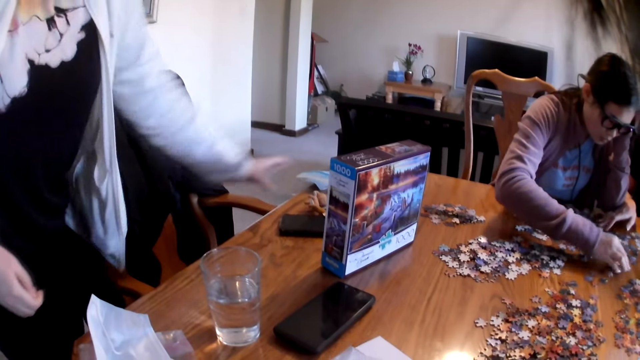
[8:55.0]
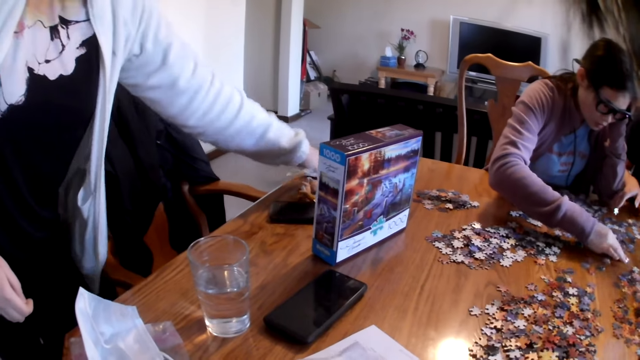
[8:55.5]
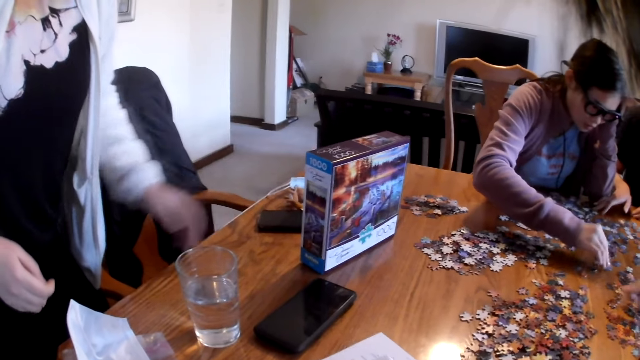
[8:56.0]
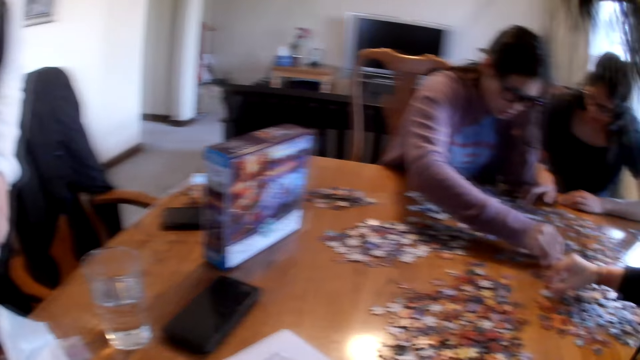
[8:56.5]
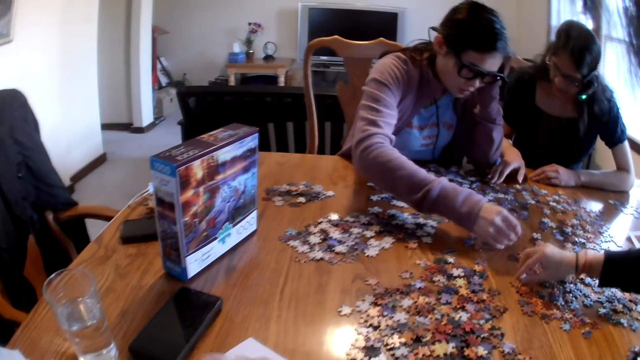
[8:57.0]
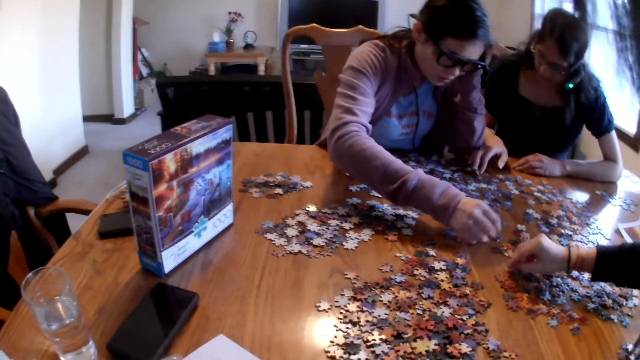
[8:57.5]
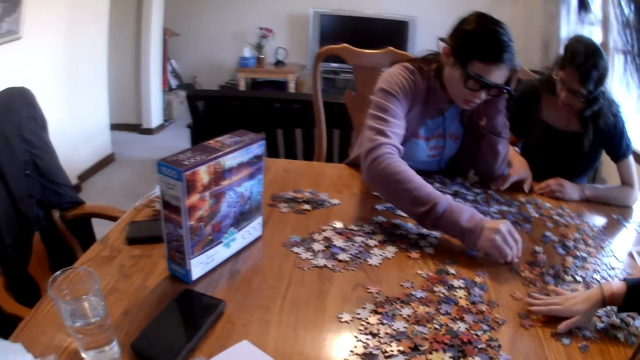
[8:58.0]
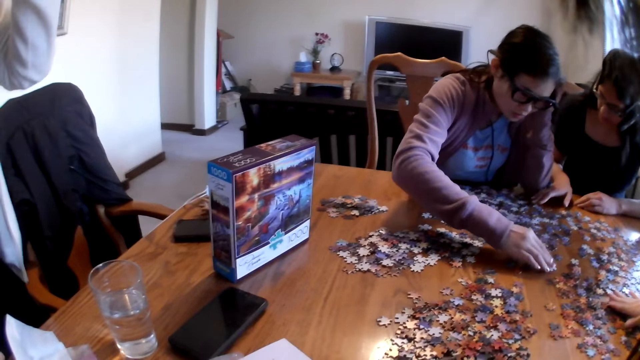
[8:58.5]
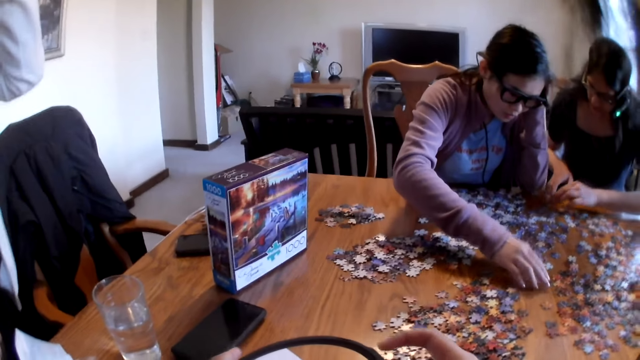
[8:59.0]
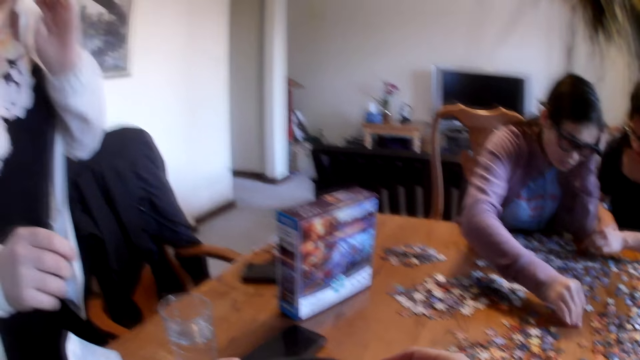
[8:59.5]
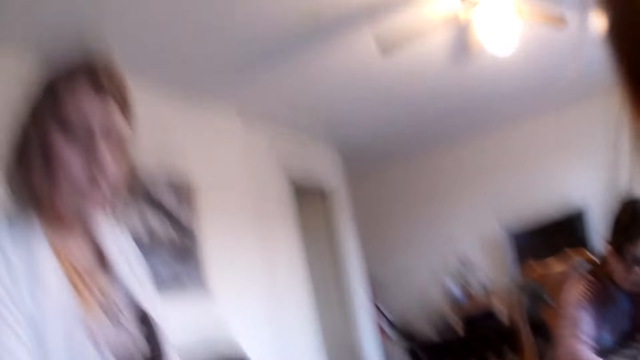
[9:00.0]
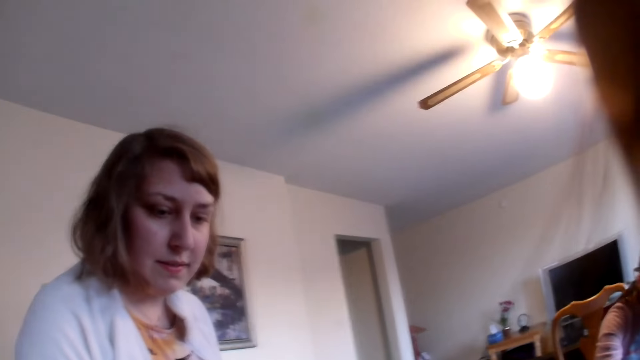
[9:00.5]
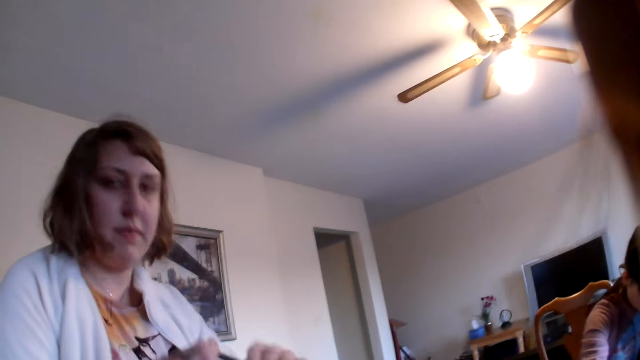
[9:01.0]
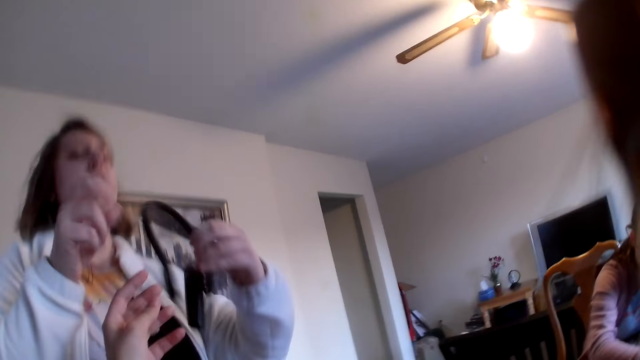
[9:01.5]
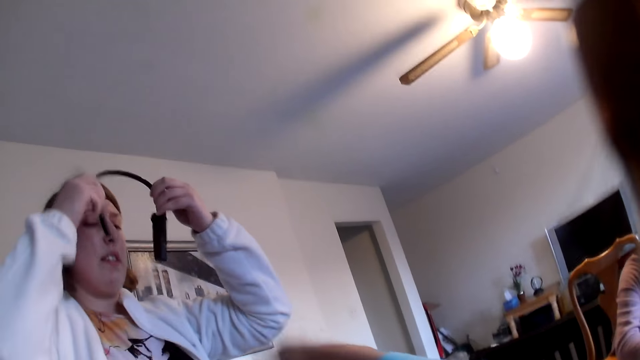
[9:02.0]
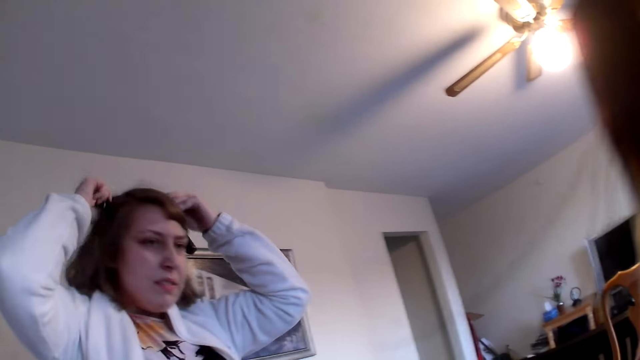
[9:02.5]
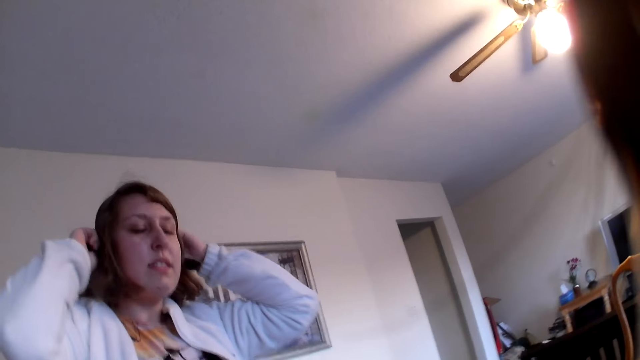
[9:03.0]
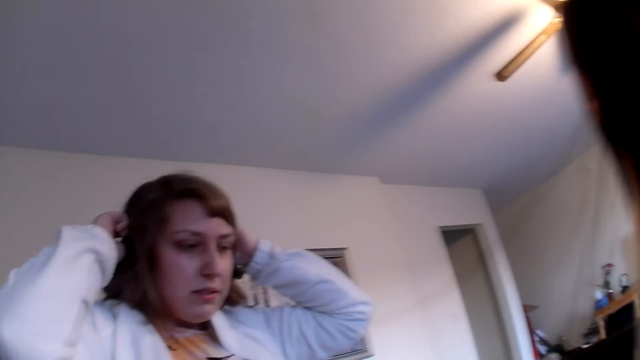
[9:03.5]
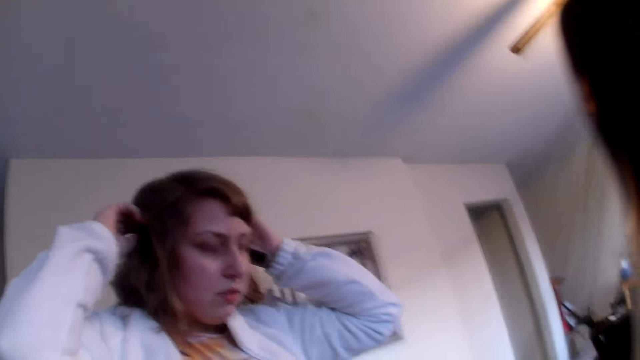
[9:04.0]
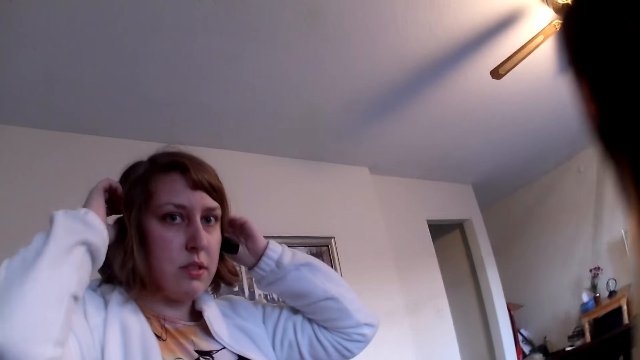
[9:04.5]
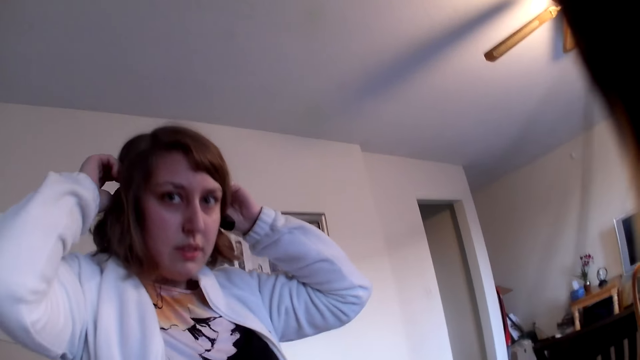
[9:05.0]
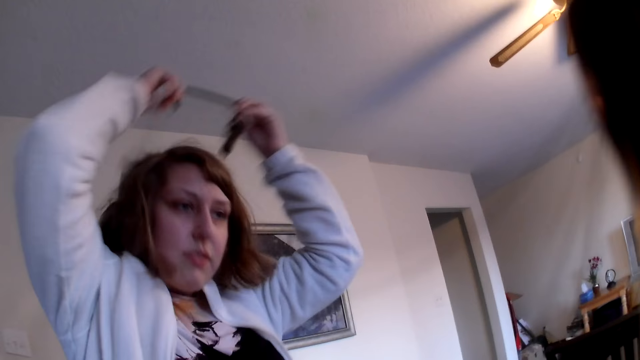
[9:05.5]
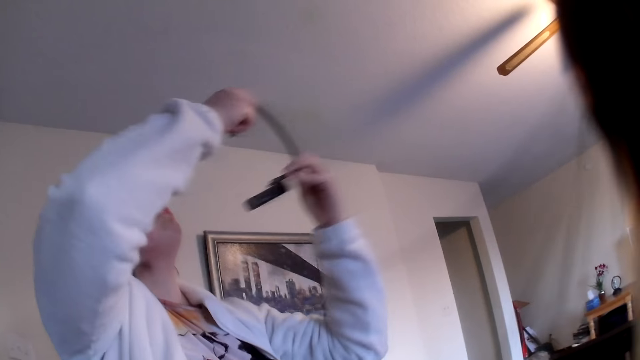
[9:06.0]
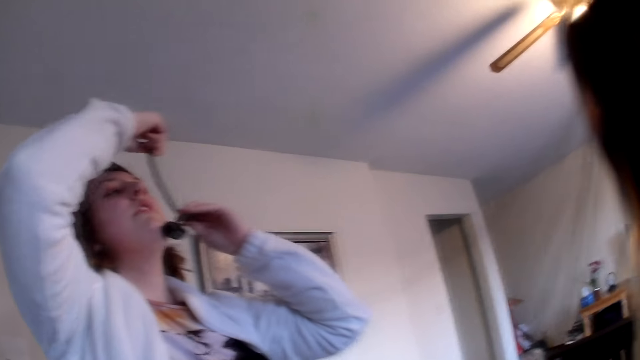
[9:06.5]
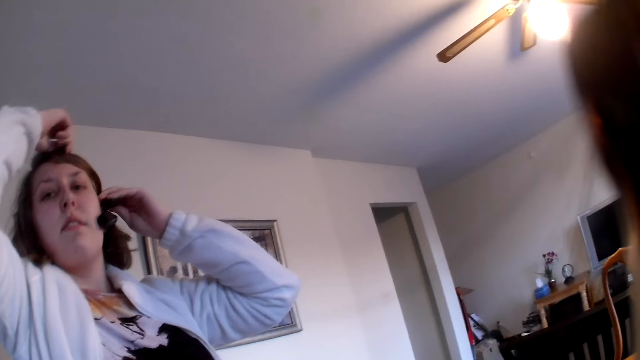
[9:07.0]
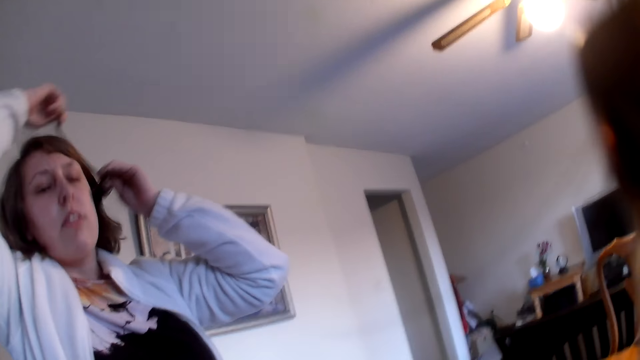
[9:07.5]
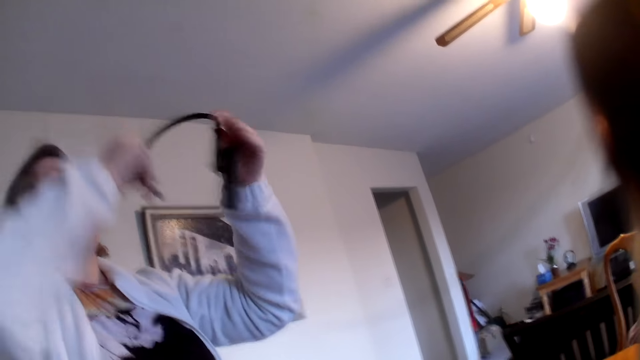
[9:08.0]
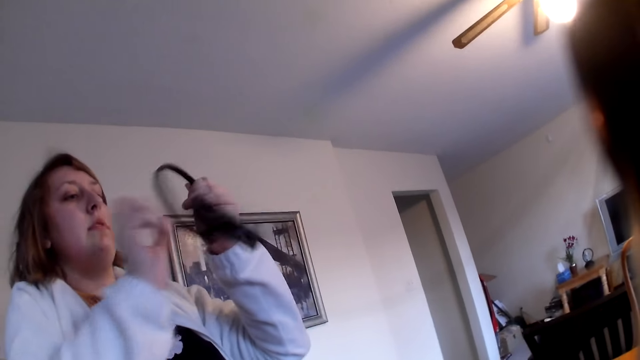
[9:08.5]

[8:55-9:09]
A woman moves the mask on the table. Another woman moves the piece on the table. Another woman moves the piece on the table. Another woman moves the piece on the table. The camera wearer speaks to the first woman. The first woman takes the camera from the camera wearer and puts on the camera. The camera wearer speaks to the first woman.

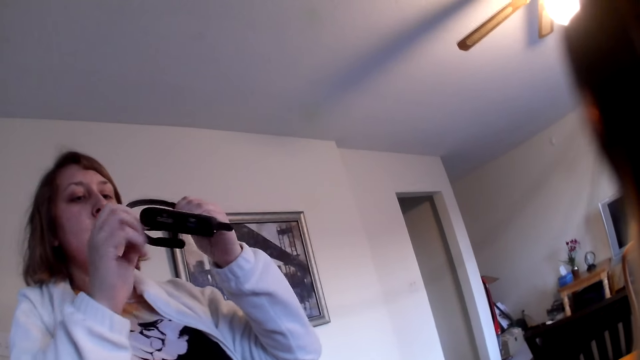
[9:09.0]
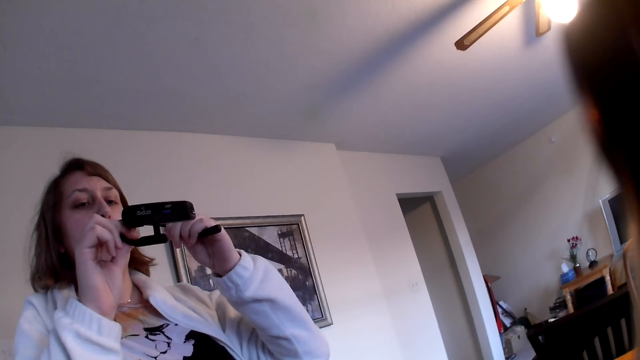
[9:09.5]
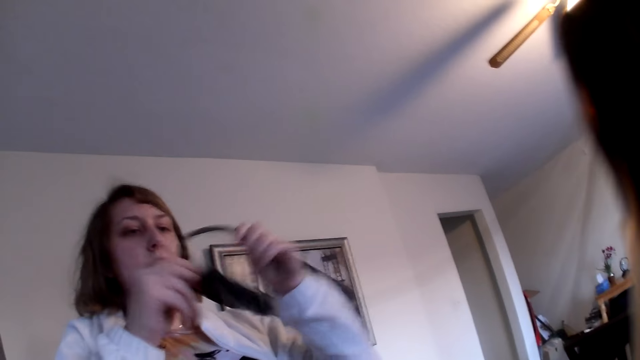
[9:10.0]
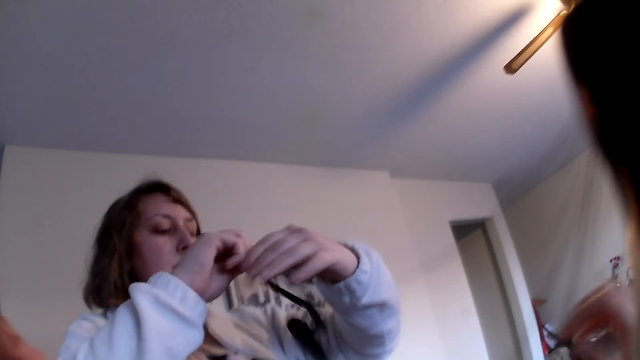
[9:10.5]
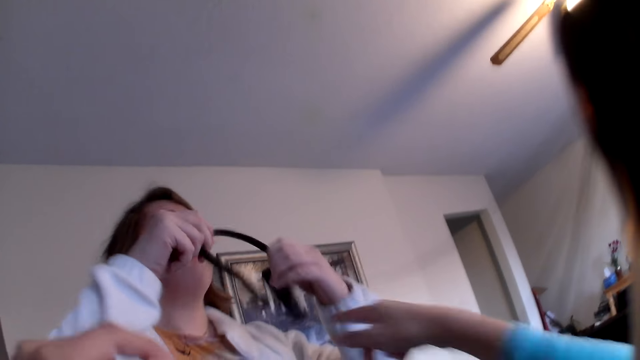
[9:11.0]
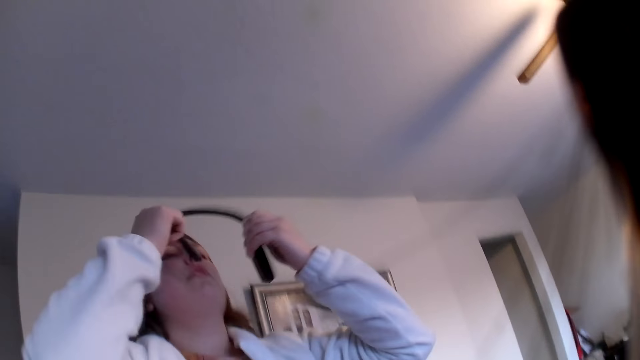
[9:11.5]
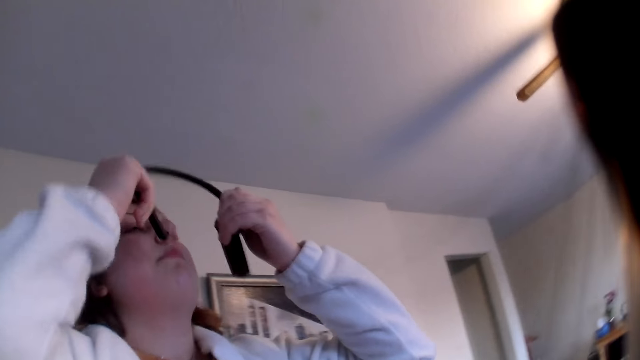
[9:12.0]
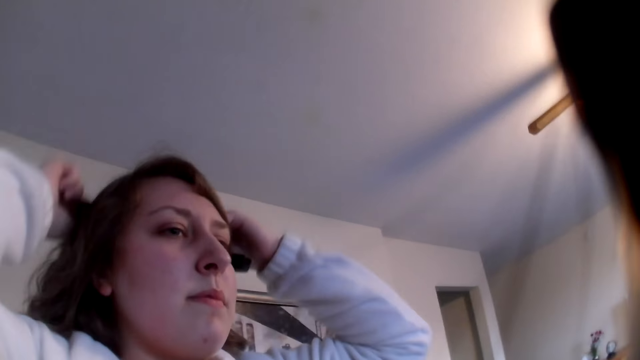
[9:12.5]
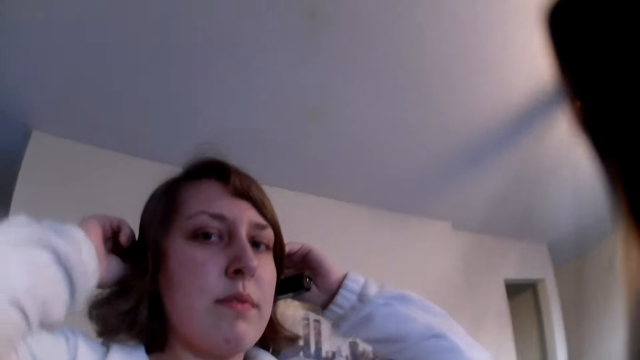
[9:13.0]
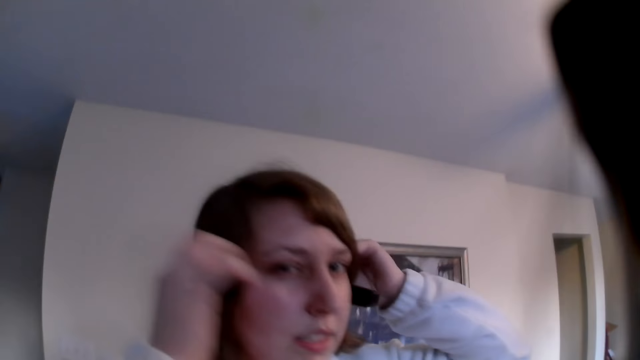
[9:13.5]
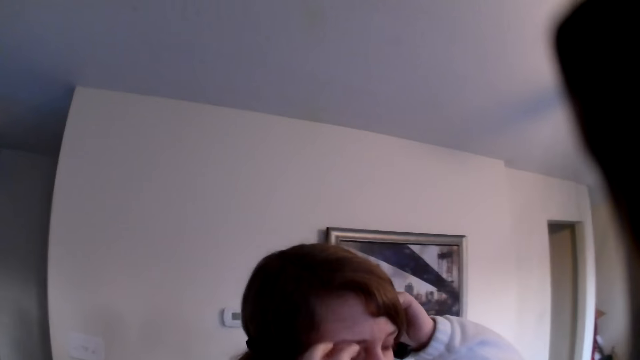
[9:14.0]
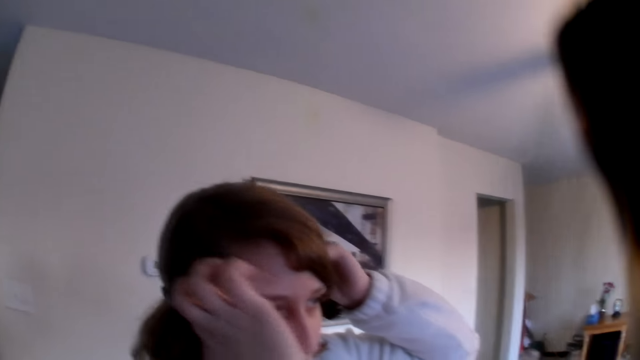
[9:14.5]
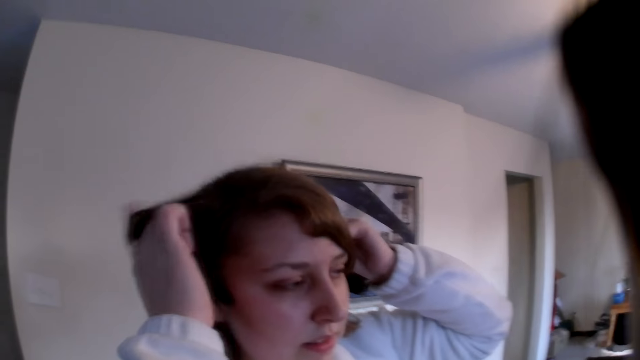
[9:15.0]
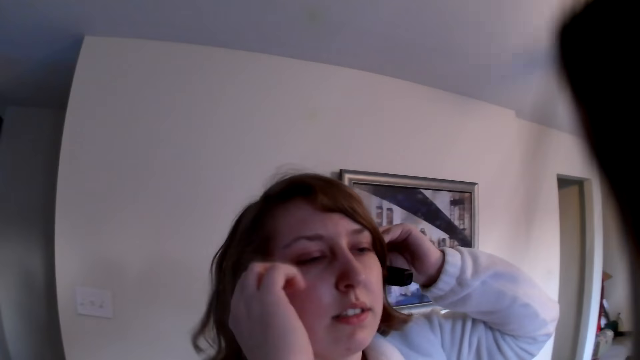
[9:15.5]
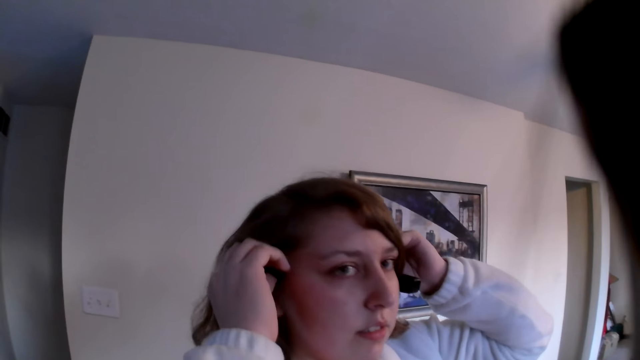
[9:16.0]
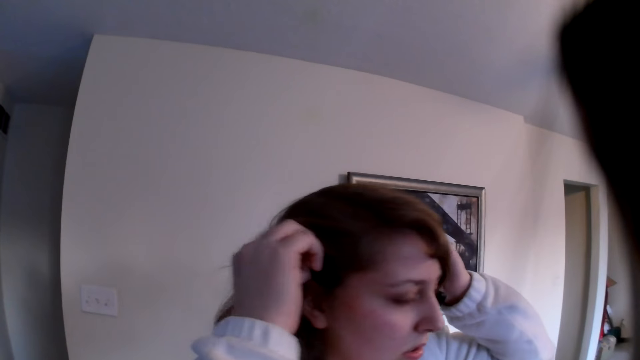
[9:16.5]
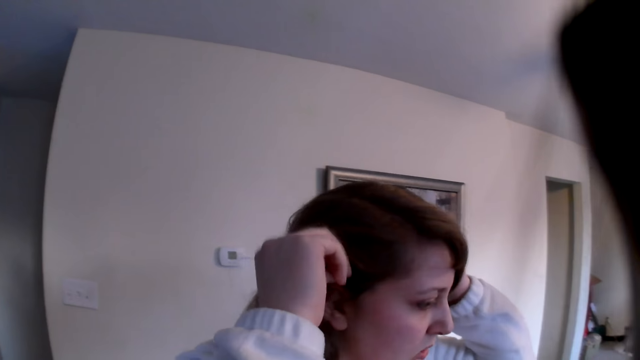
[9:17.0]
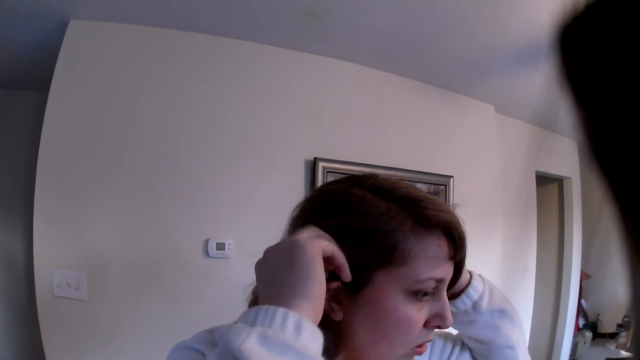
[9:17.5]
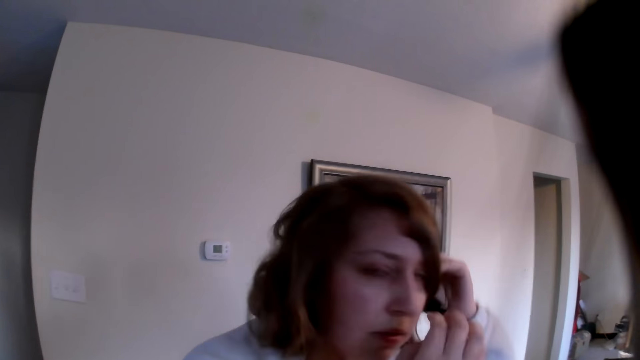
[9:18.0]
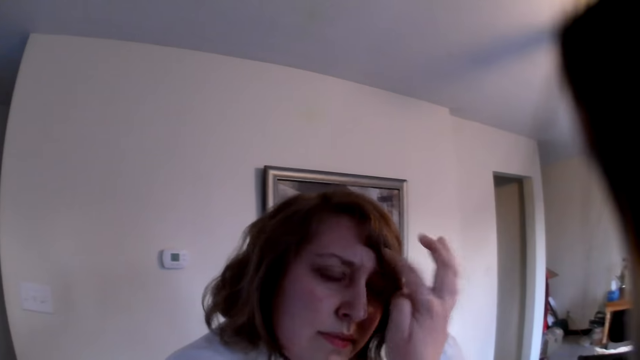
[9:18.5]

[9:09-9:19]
A woman puts on the camera. The camera wearer speaks to the woman.
